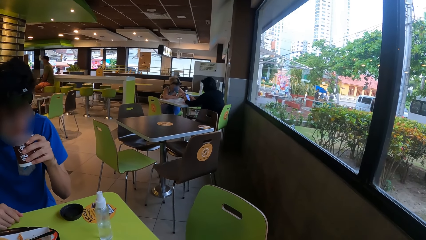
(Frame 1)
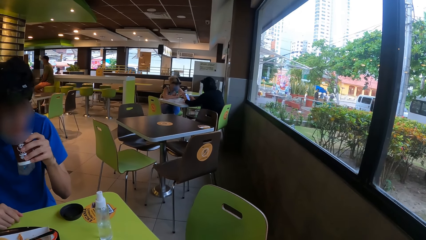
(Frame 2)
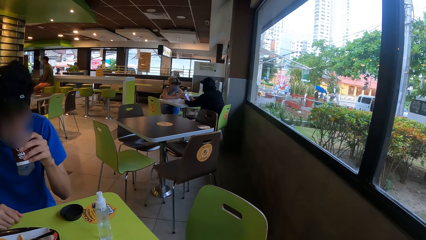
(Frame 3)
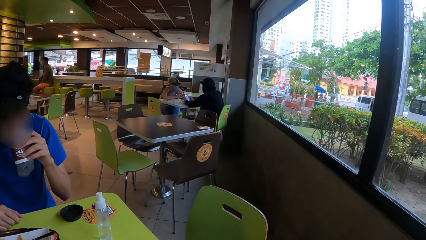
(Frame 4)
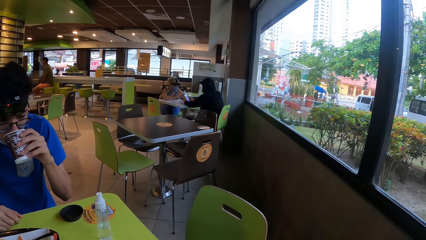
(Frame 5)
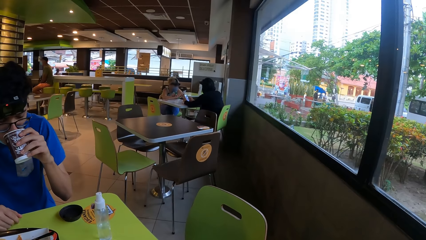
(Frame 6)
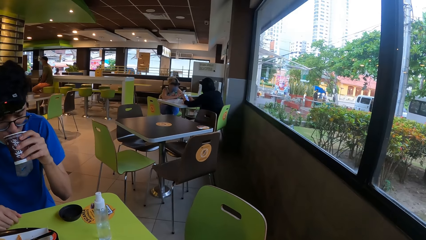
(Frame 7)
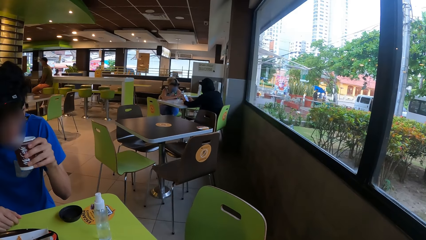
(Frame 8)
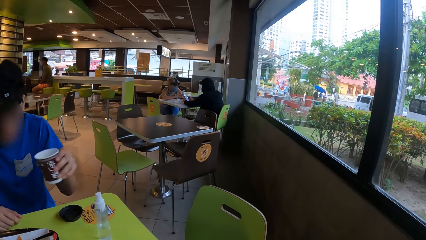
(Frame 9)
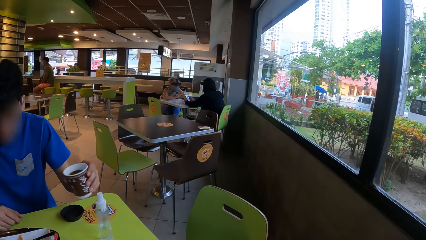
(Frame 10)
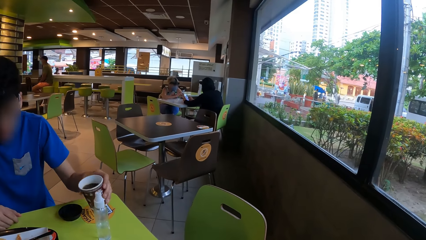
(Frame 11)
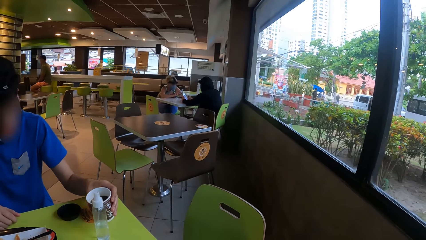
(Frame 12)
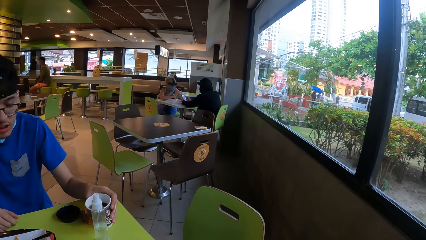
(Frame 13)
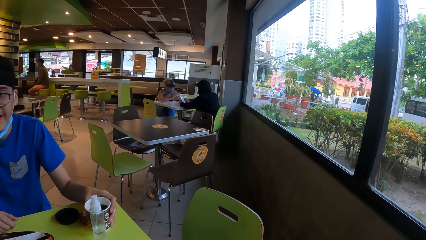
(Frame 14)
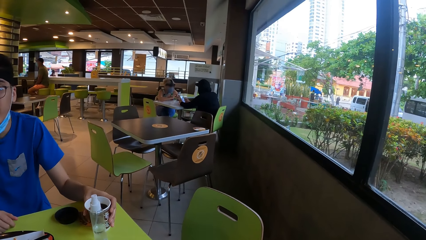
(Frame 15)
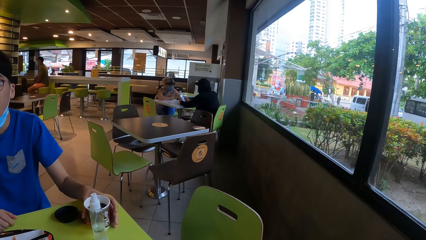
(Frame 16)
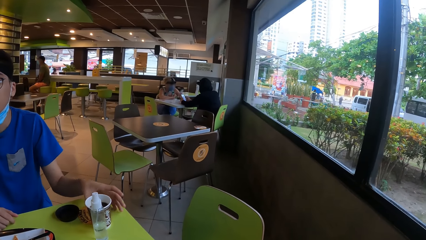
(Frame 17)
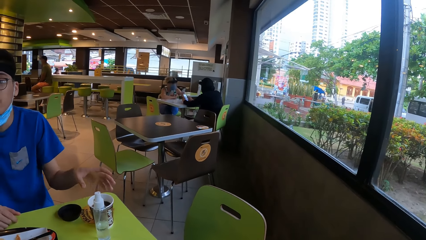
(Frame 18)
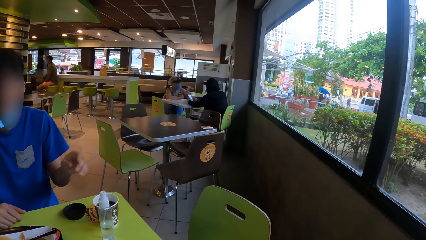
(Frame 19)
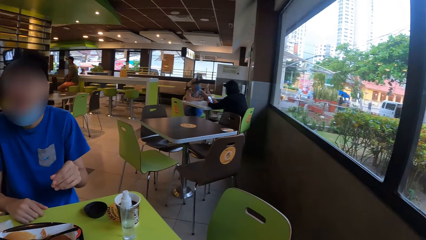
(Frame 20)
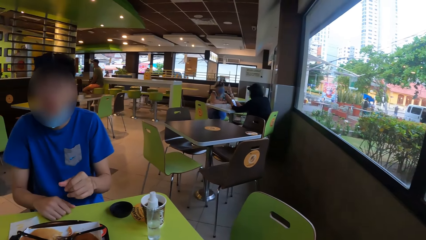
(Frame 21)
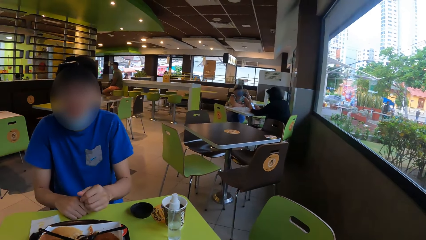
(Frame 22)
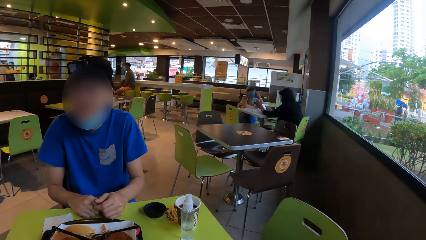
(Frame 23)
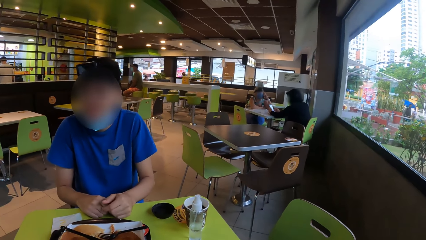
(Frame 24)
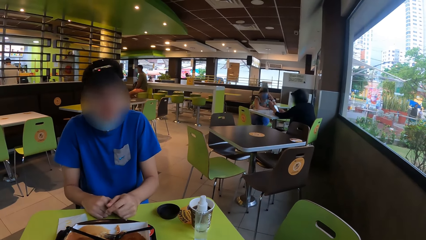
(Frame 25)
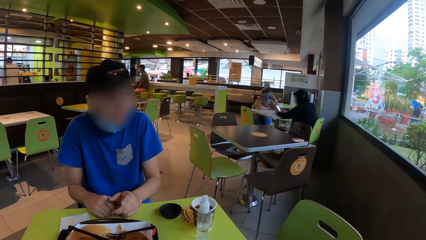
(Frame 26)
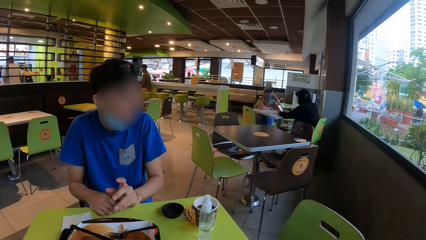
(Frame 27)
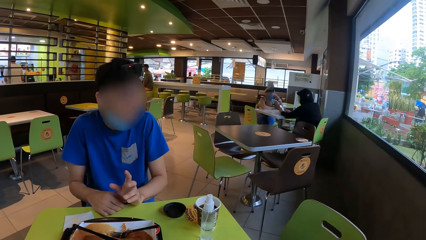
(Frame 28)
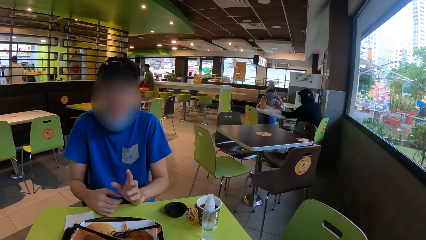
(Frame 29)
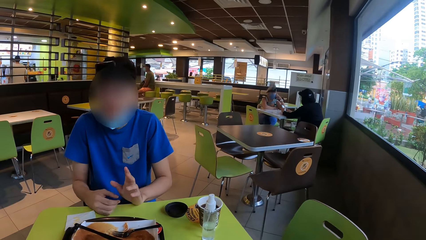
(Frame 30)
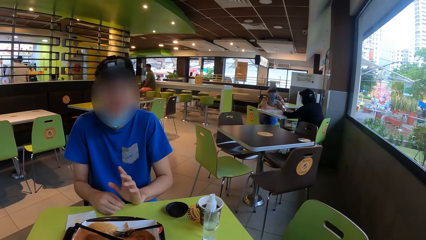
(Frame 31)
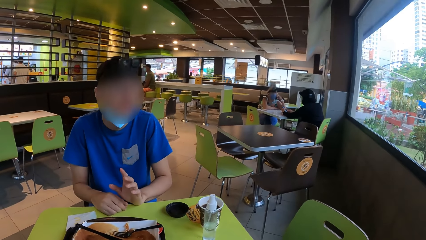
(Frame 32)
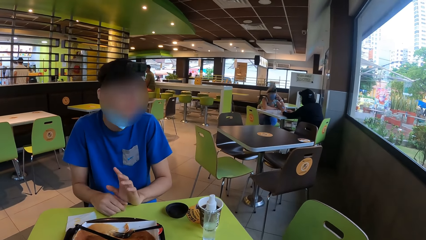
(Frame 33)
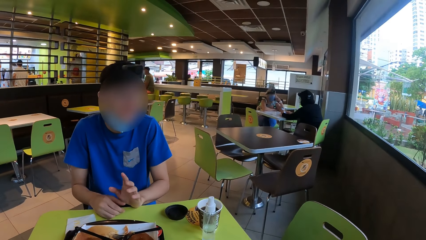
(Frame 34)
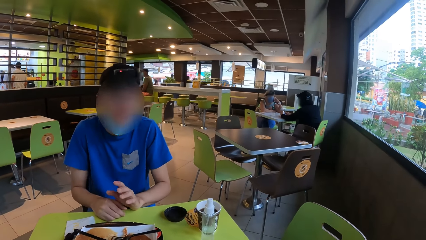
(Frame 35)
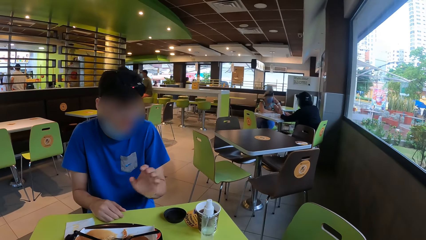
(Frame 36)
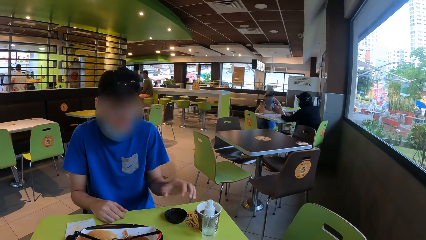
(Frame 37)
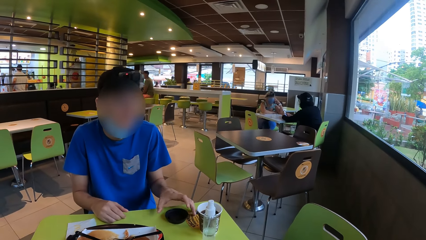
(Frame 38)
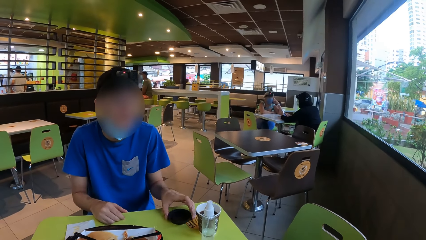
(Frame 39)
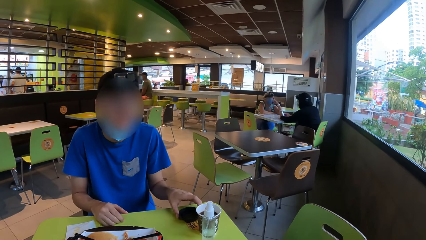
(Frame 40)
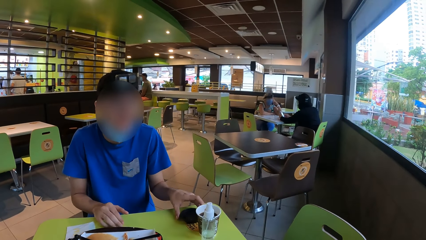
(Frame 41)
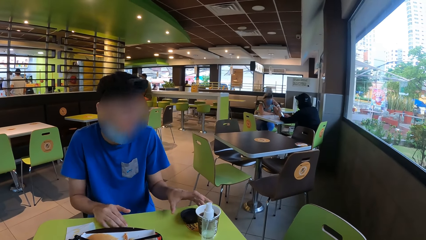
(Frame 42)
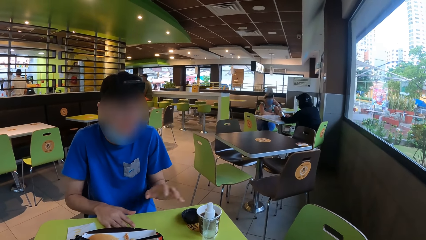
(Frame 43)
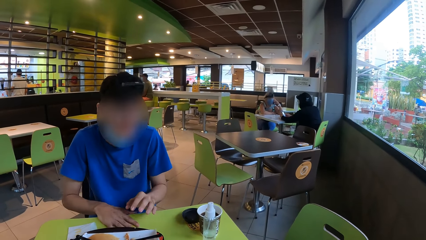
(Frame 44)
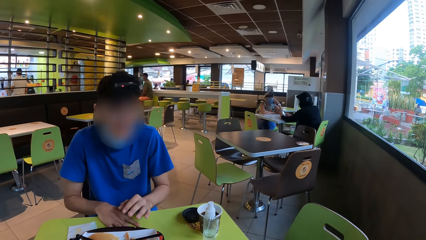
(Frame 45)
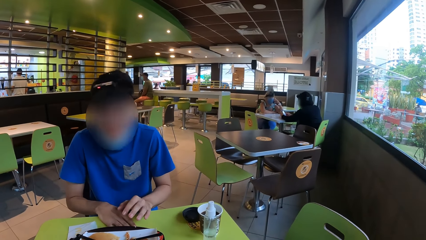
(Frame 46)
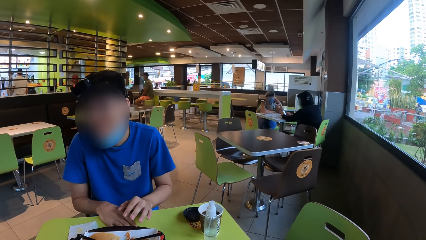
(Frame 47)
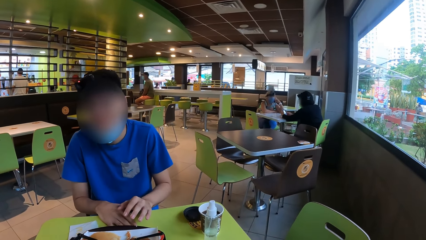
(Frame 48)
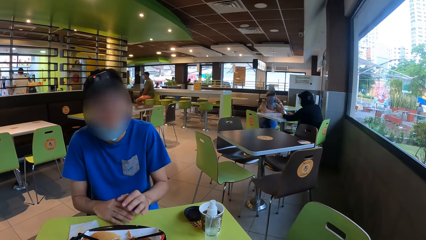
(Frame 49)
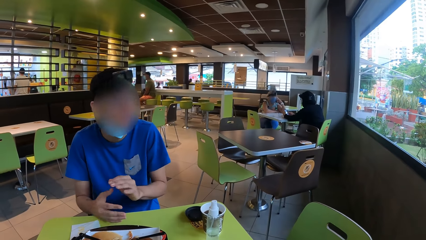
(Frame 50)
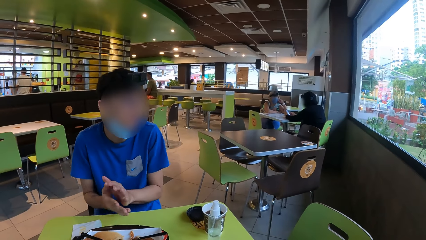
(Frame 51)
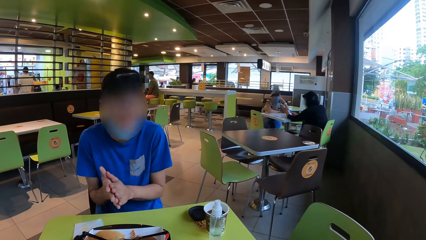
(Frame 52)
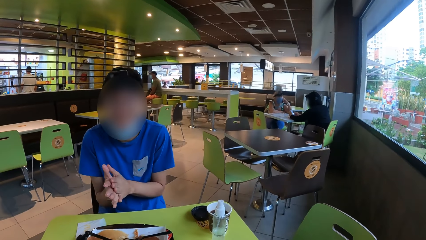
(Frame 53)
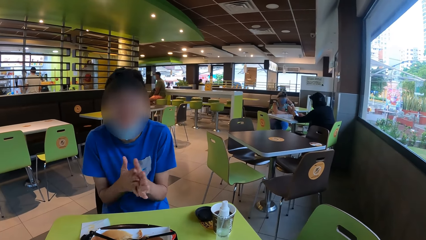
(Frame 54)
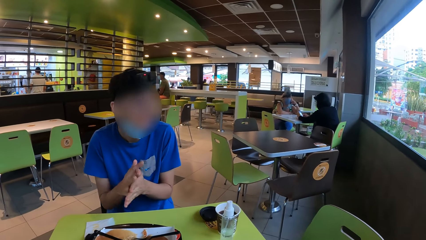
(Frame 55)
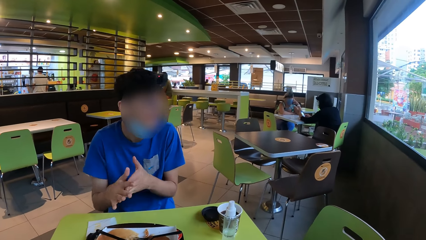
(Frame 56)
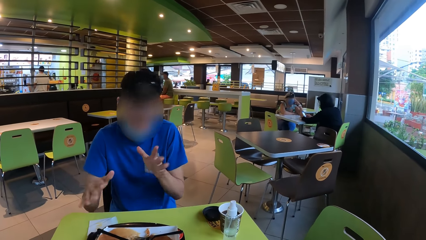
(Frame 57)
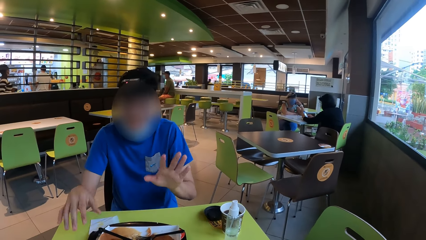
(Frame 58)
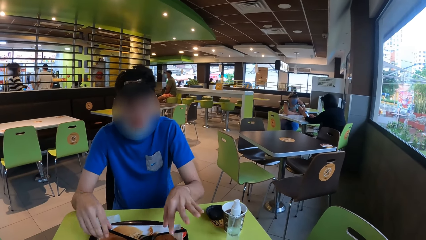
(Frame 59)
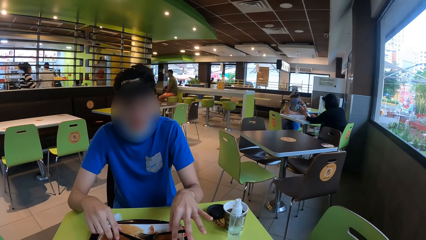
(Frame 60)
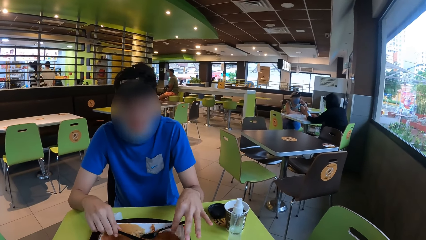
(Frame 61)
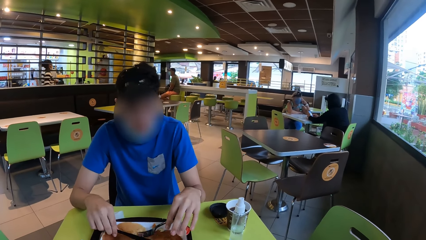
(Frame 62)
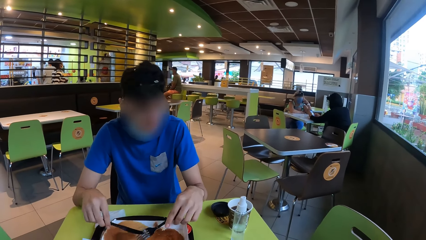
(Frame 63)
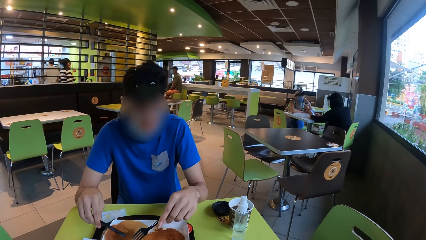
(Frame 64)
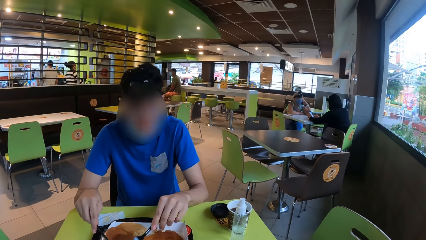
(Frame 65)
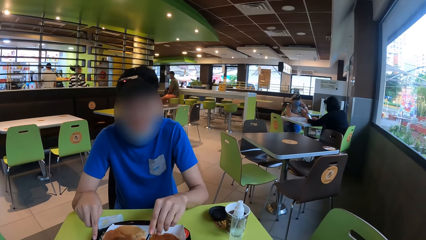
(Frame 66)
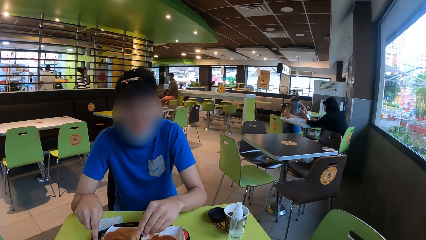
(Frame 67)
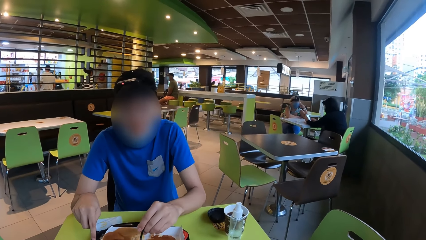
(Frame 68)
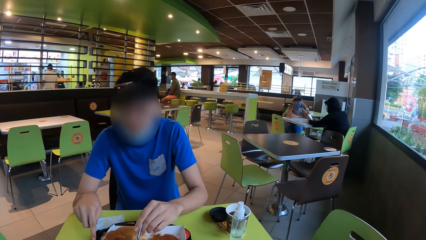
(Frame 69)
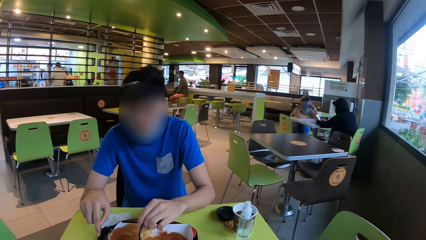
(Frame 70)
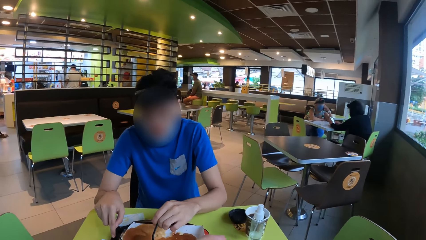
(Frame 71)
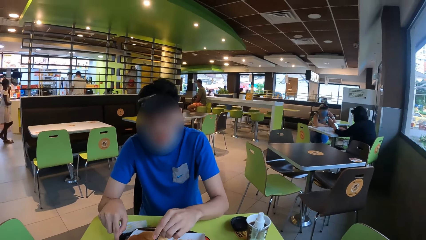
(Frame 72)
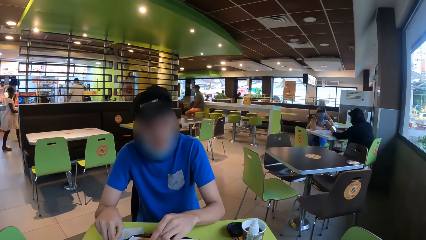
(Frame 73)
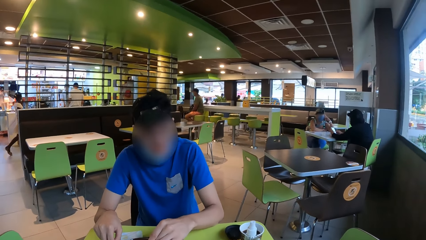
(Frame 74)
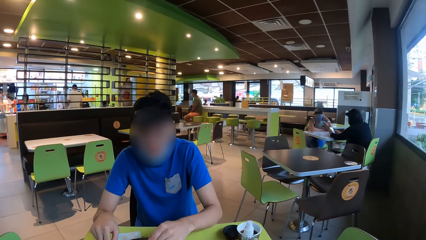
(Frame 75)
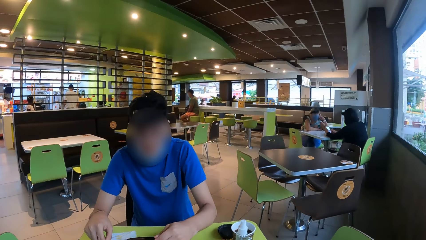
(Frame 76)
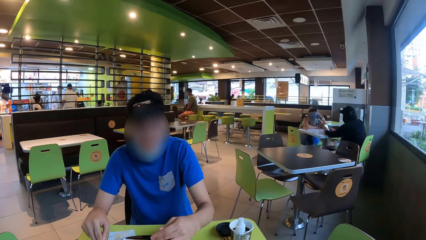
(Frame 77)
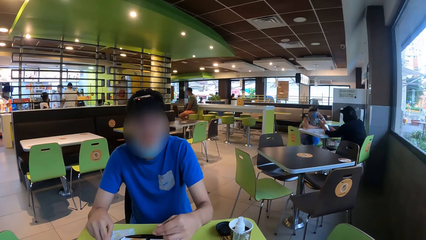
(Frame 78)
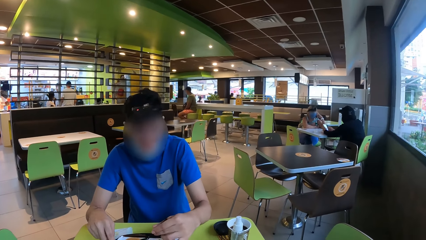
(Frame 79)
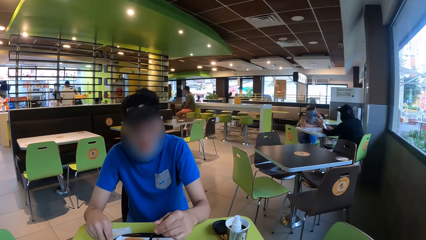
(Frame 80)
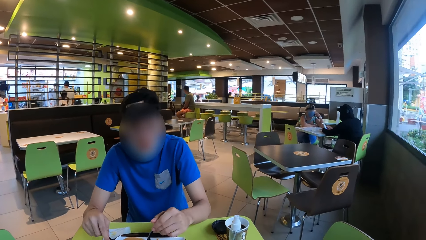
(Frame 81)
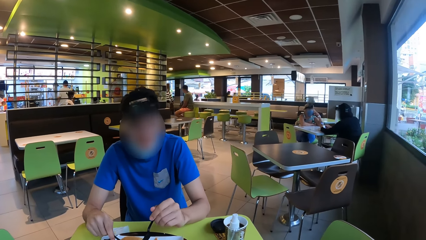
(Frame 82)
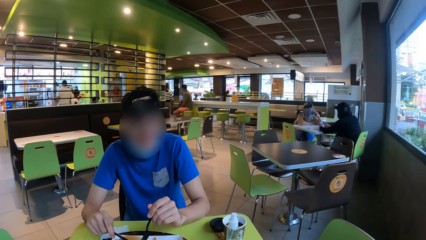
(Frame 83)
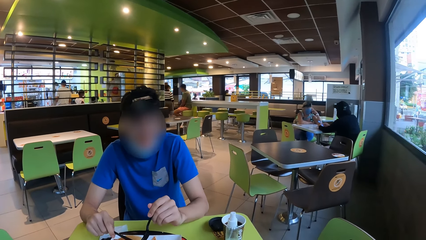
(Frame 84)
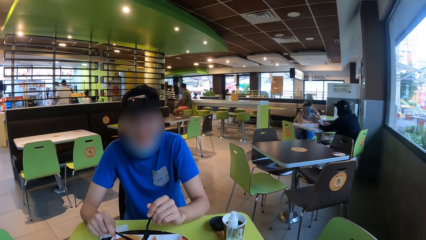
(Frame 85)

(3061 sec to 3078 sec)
A man drinks a drink and places a tumbler on the table. The man moves a lid on the table, rubs hands and picks up a fork and a knife.
